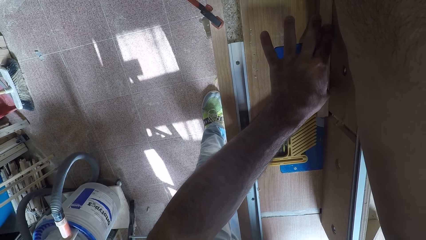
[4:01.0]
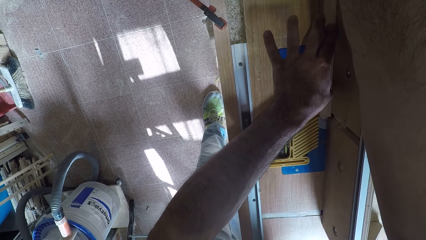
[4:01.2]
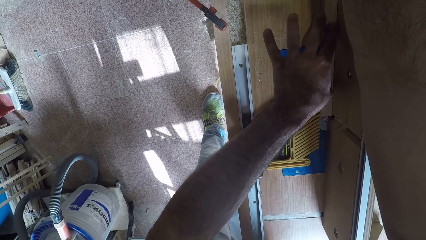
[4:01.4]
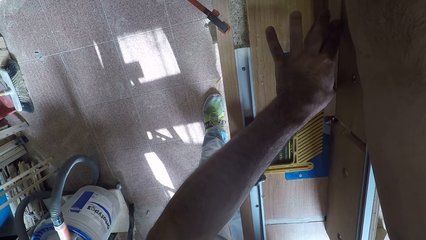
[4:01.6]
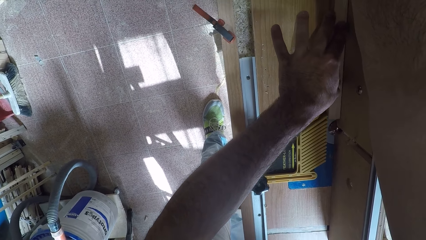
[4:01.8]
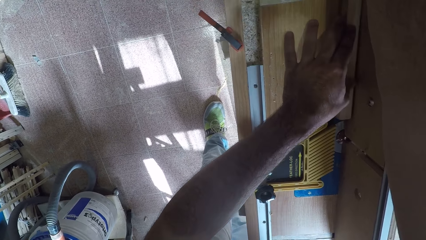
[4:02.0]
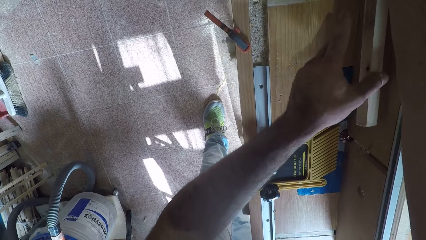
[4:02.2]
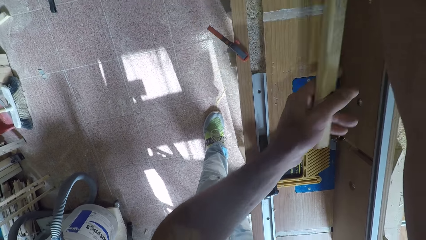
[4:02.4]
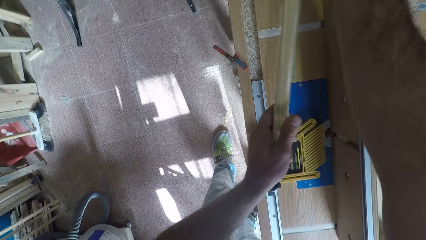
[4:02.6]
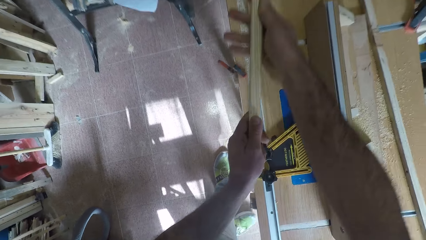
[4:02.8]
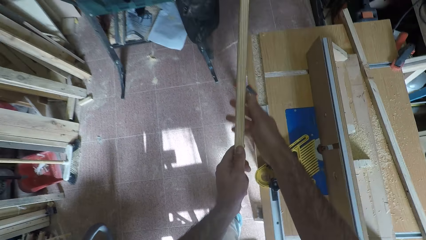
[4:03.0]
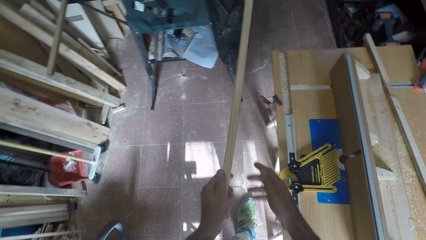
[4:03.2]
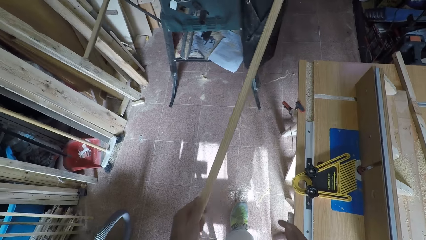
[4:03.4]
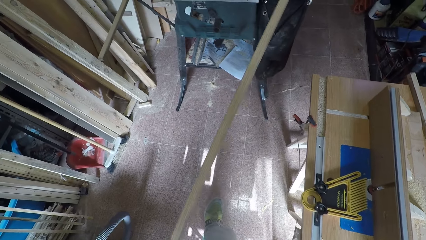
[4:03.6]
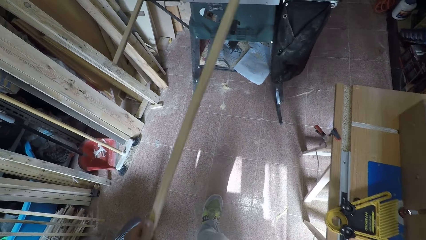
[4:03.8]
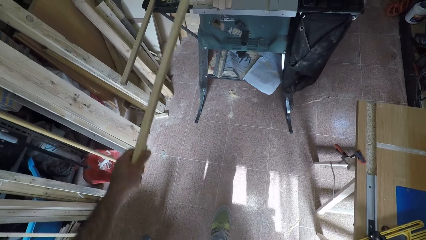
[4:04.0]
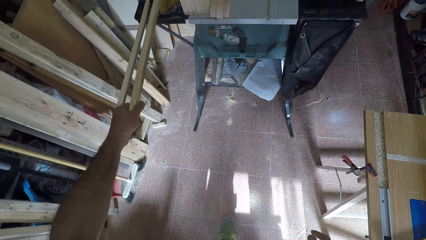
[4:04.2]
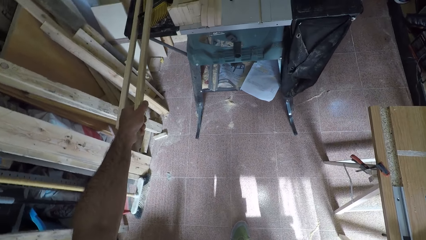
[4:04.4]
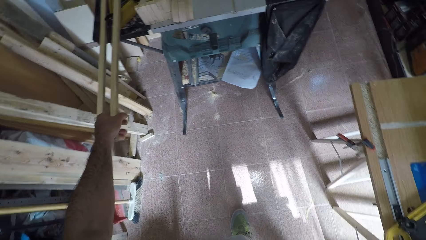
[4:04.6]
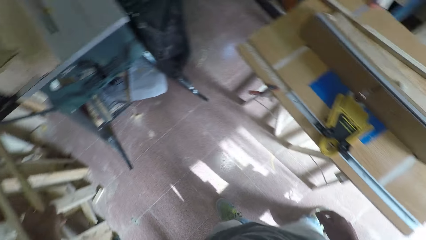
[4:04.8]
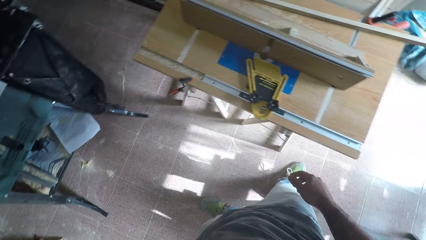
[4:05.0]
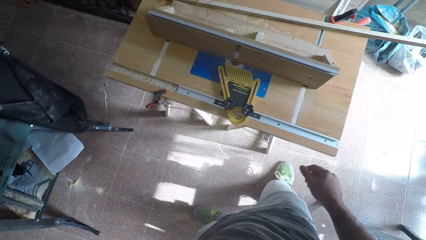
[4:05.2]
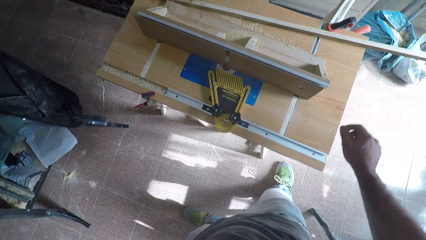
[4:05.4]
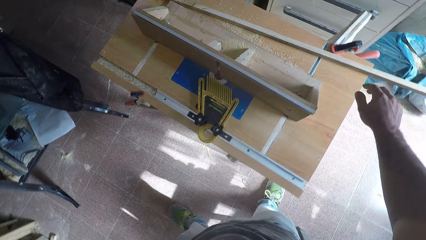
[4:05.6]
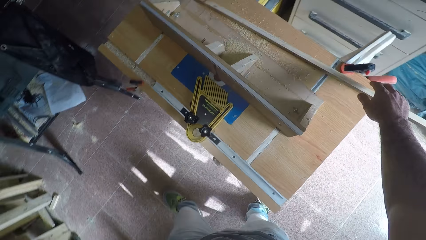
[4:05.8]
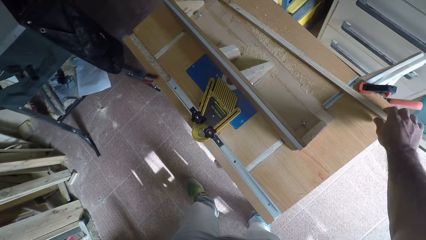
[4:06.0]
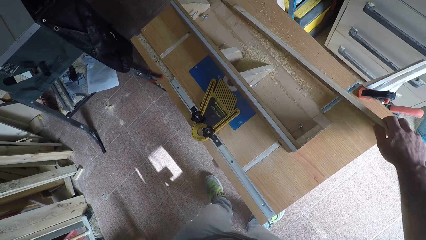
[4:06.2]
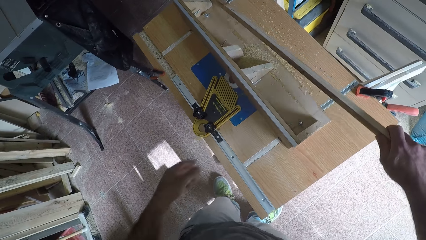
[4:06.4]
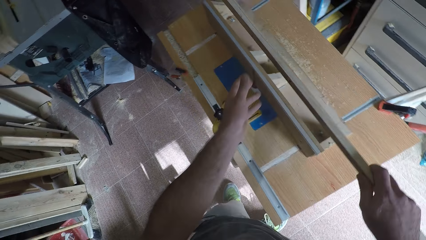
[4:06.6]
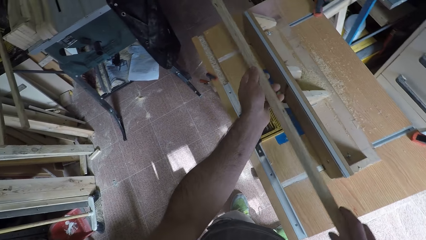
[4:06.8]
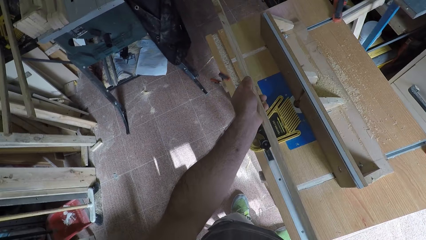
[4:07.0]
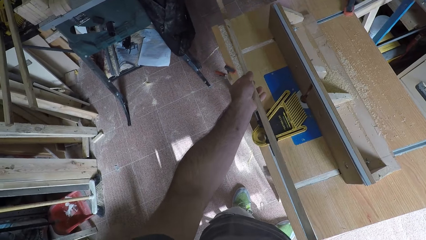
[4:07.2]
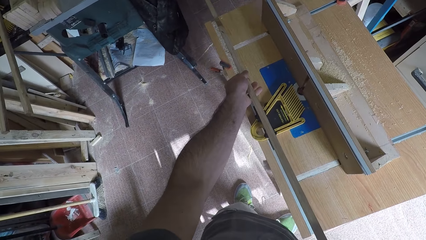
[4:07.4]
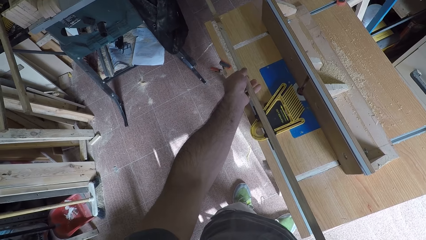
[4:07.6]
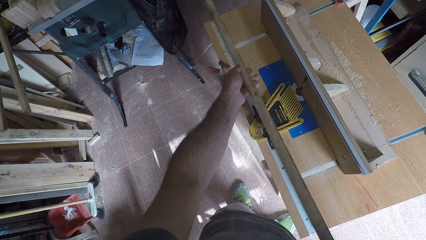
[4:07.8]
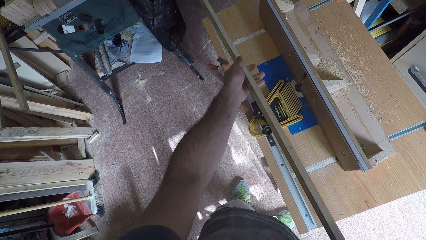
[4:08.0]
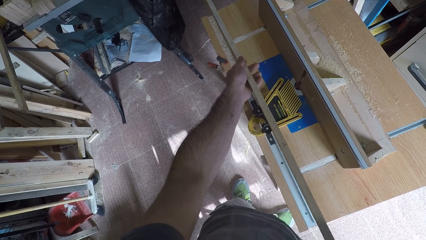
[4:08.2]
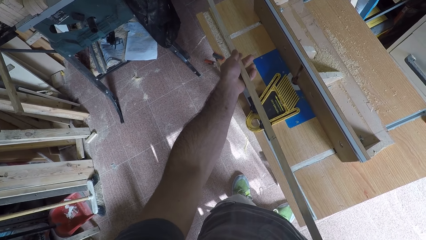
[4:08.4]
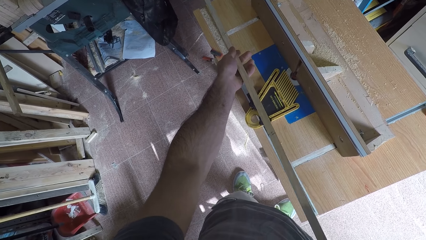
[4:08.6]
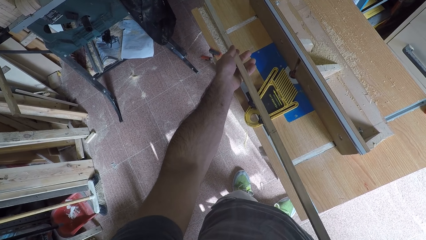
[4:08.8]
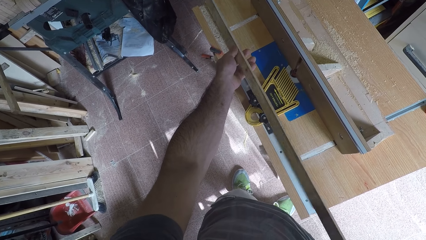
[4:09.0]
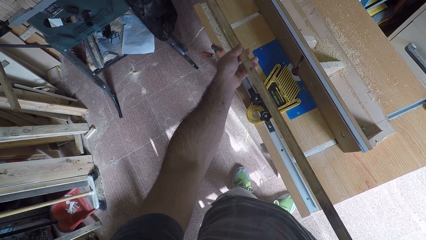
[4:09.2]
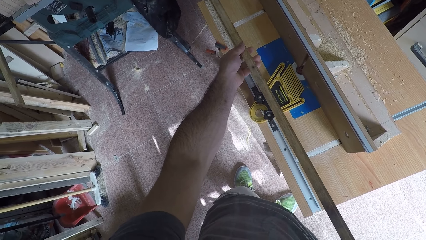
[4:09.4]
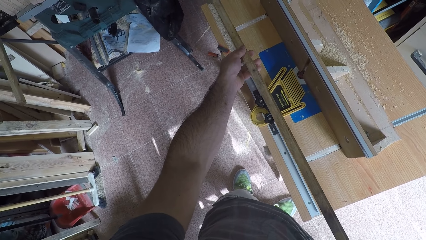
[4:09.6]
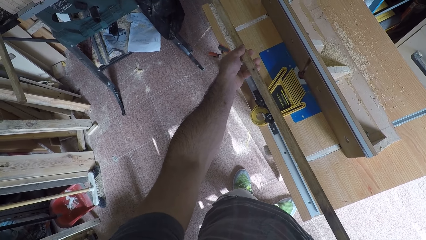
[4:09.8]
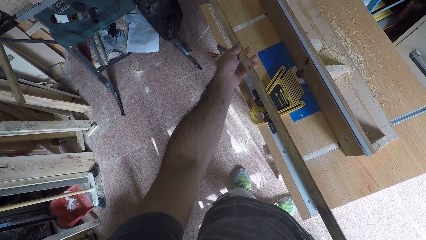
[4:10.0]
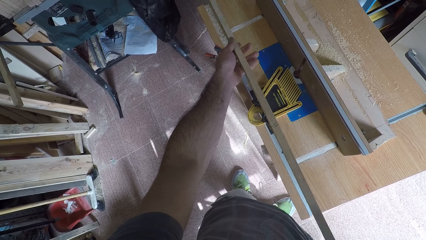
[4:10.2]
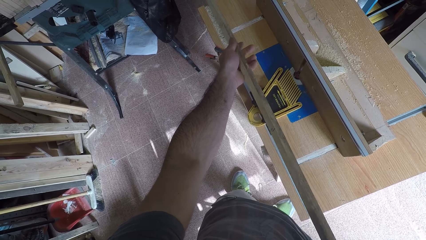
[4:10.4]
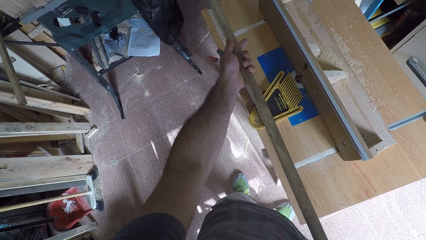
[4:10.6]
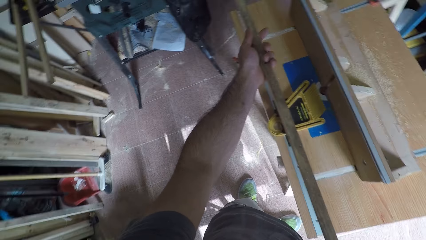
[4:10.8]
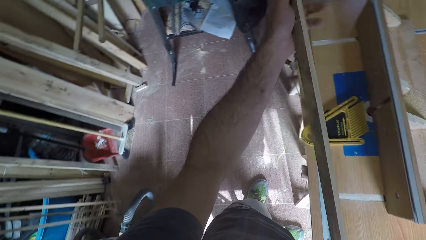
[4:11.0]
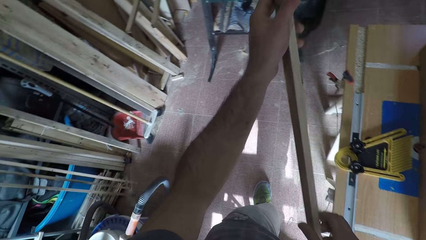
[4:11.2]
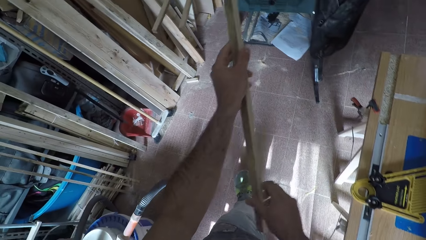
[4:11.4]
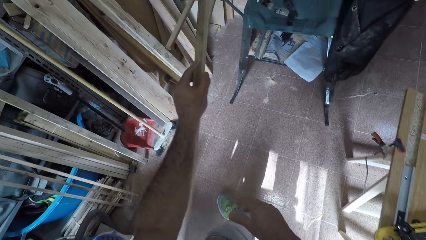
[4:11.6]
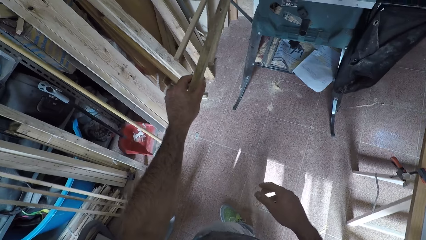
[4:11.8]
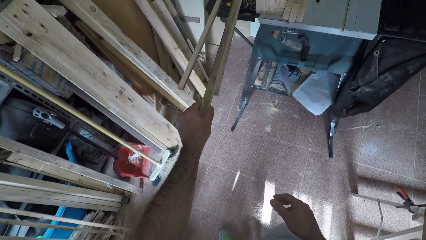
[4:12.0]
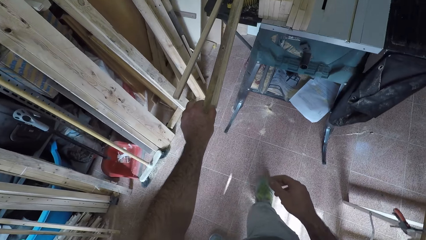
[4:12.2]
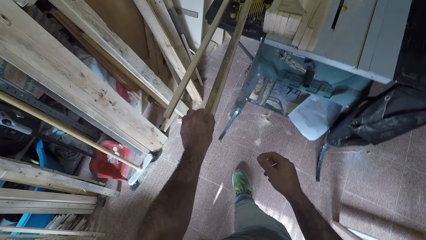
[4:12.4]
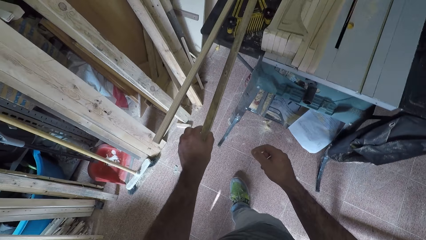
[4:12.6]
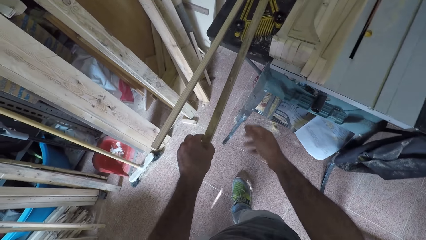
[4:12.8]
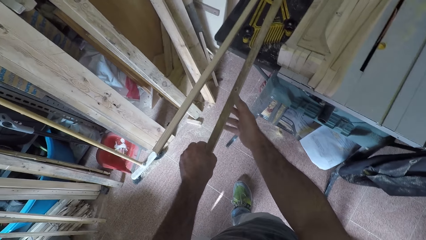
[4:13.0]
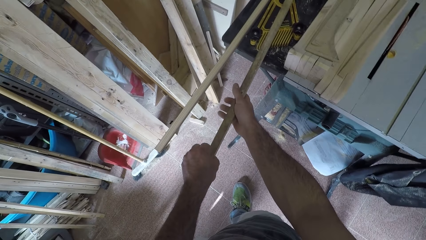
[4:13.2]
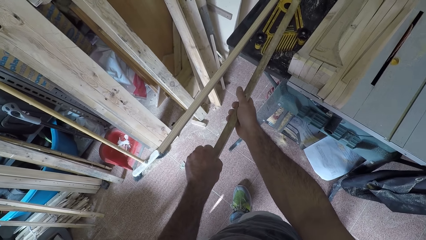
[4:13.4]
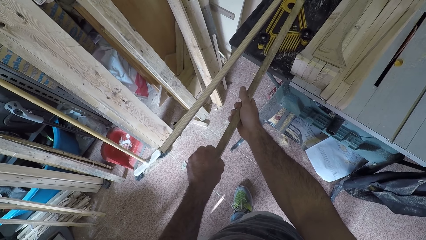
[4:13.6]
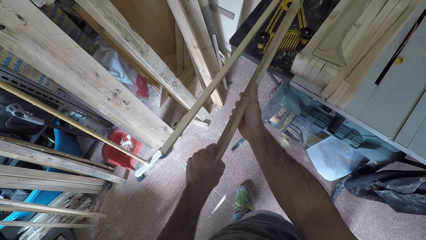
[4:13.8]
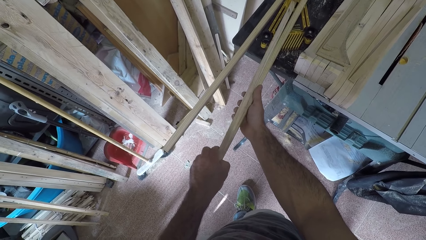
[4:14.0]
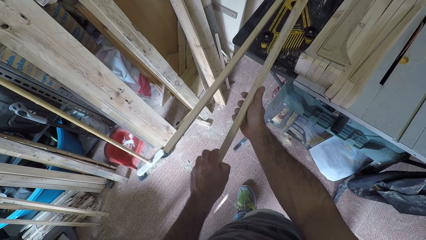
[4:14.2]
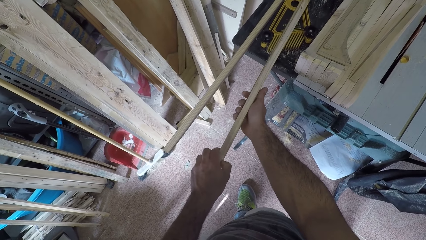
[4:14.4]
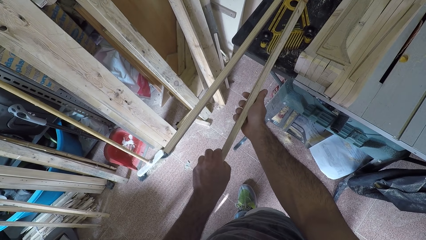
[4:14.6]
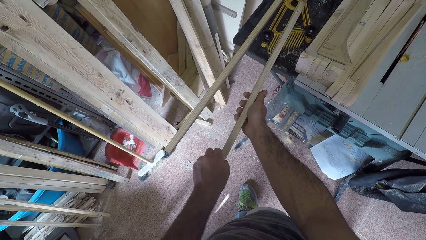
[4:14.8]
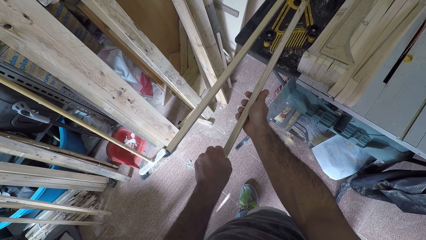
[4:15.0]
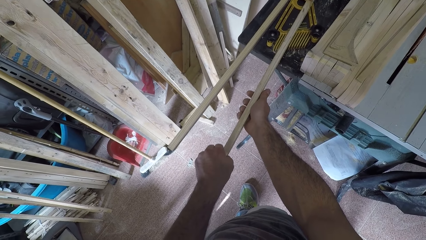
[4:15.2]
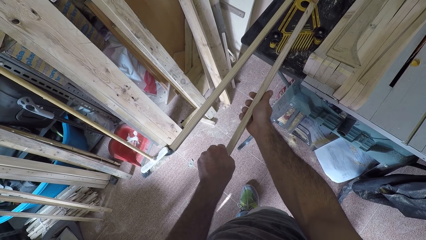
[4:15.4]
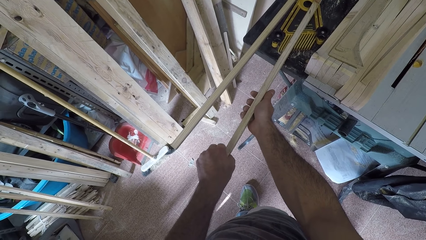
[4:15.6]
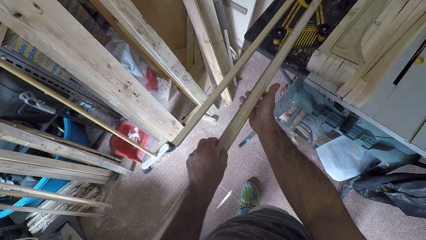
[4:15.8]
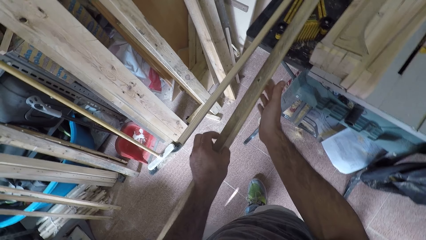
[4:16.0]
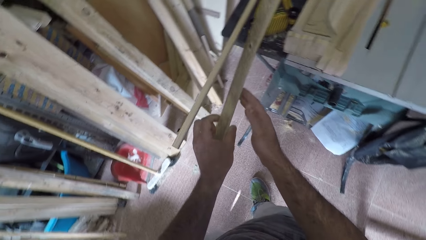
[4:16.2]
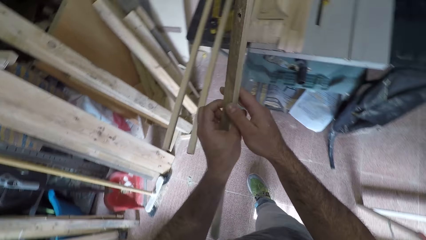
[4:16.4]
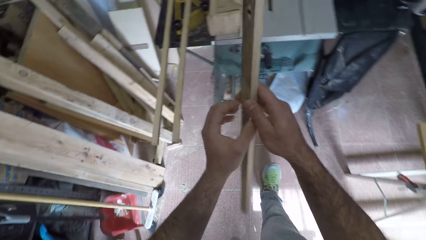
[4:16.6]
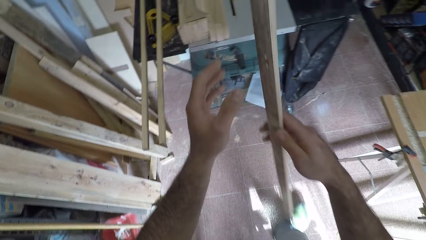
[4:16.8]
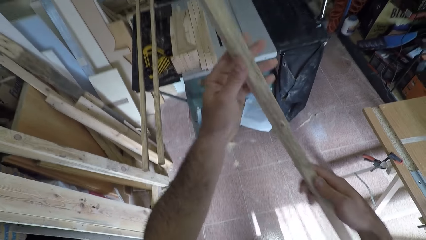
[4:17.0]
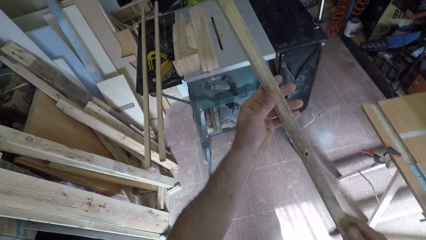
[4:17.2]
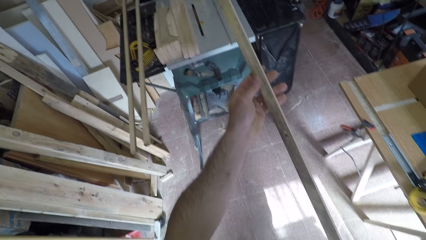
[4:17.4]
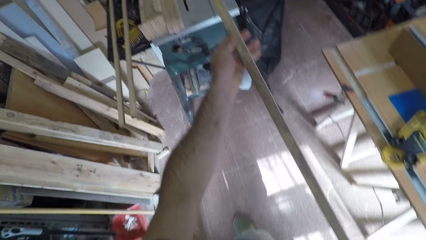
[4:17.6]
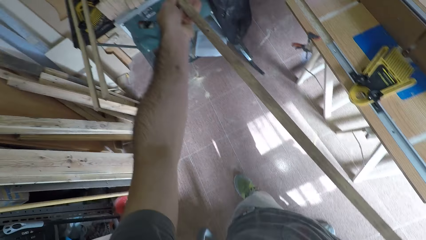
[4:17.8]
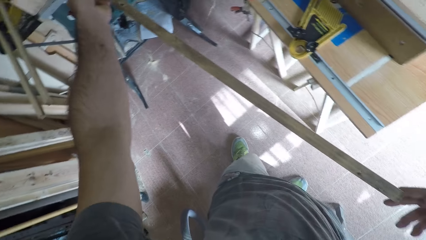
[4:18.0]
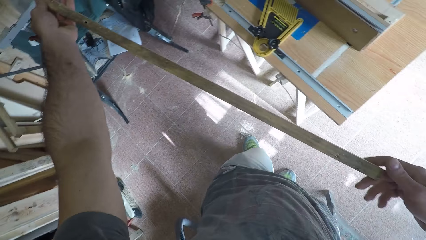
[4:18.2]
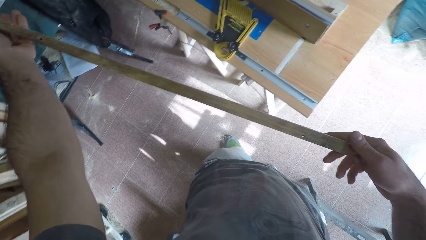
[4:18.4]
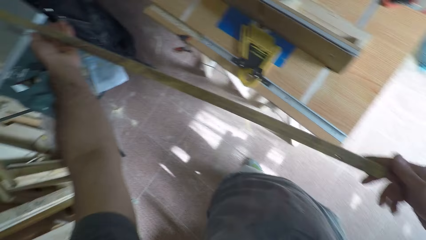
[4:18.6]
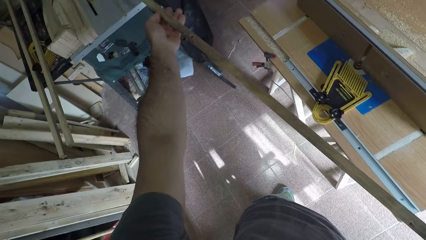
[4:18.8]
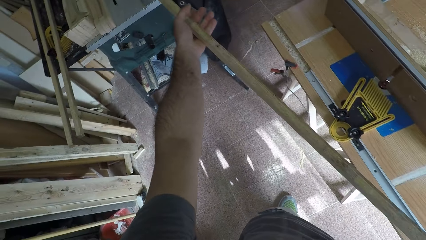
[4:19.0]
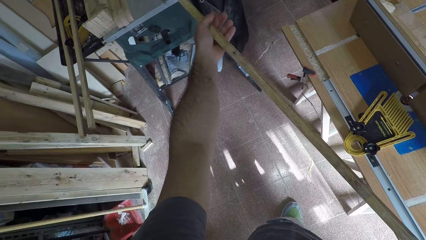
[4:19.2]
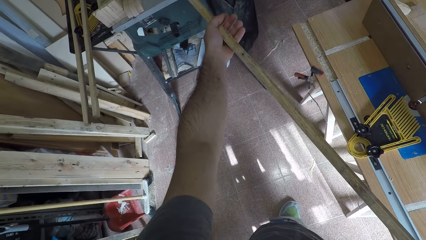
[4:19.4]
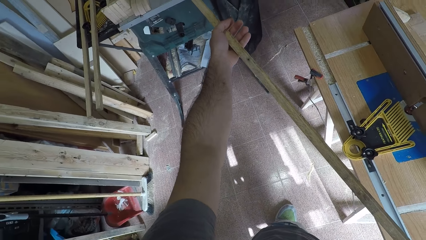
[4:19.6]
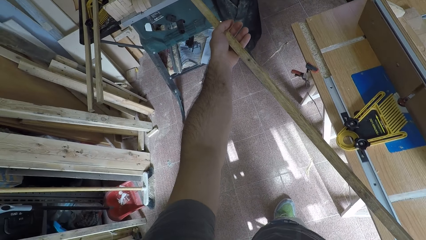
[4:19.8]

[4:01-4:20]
The camera wearer picks up the wood or timber from the wood planer. They inspect the wood. They drop the wood aside on the table. They pick up the second wood from the wood planer. They inspect the wood. They carry the timber. They compare the second wood to the first wood. They flip the timber. They inspect the wood.
